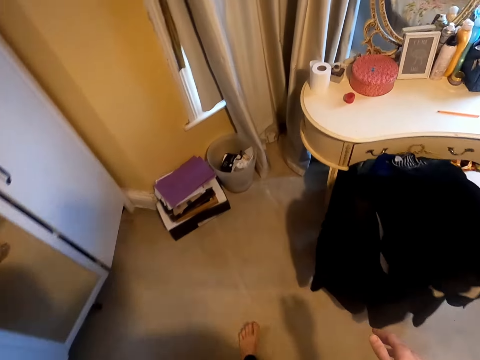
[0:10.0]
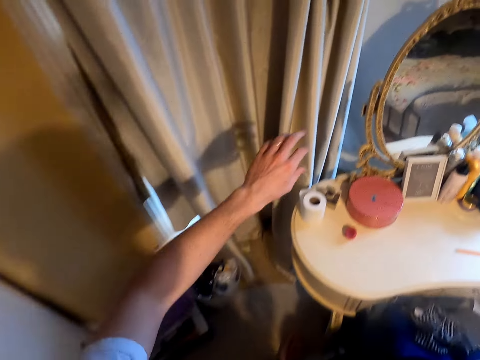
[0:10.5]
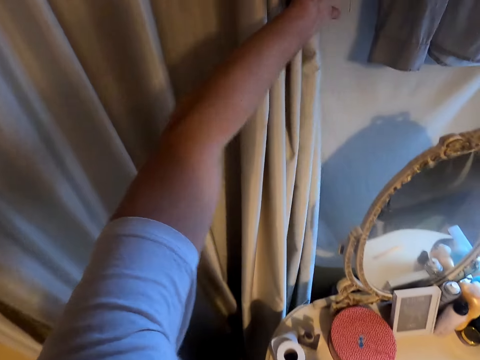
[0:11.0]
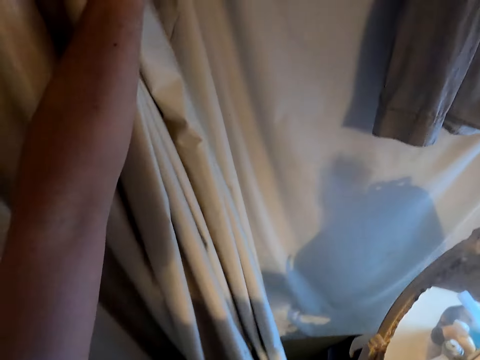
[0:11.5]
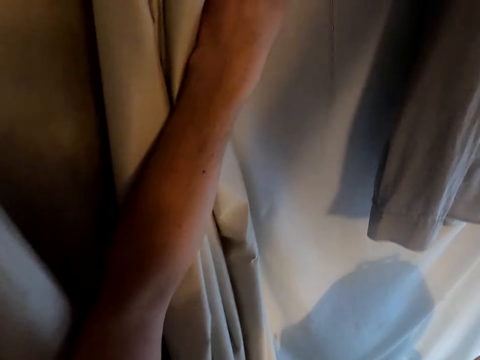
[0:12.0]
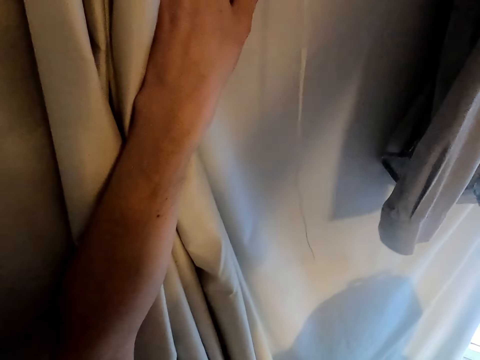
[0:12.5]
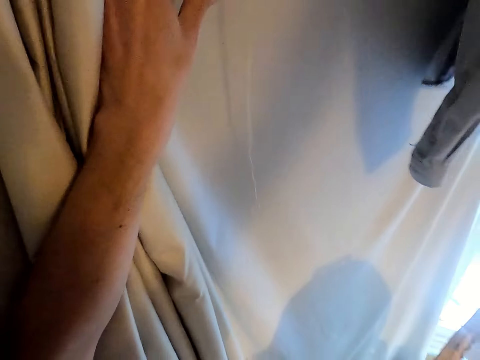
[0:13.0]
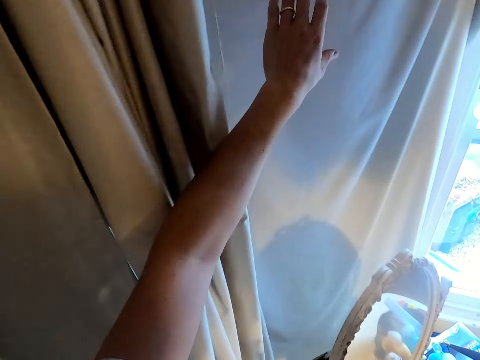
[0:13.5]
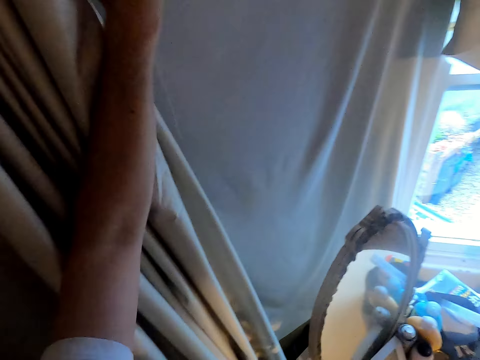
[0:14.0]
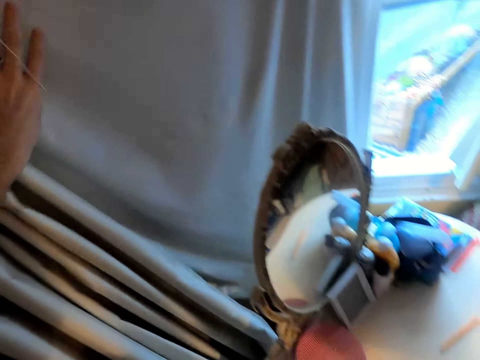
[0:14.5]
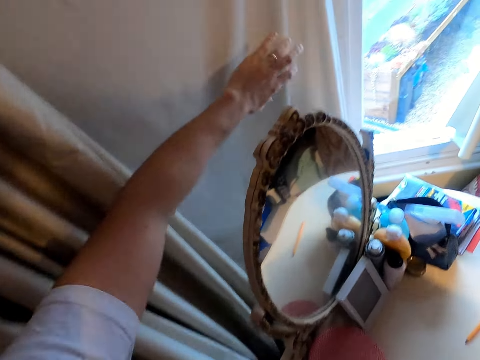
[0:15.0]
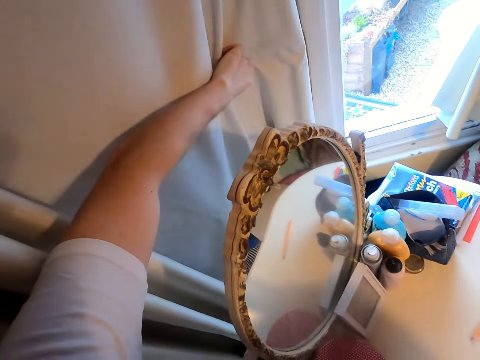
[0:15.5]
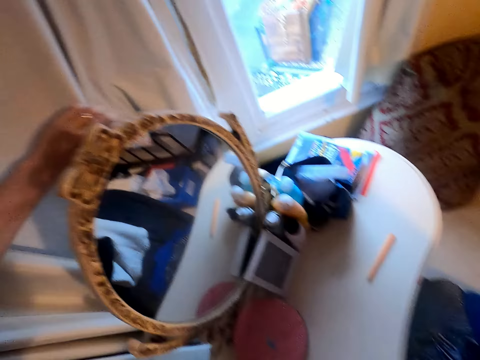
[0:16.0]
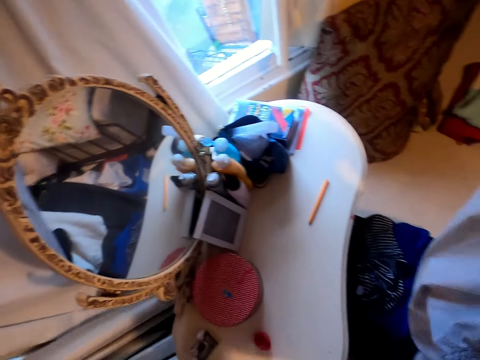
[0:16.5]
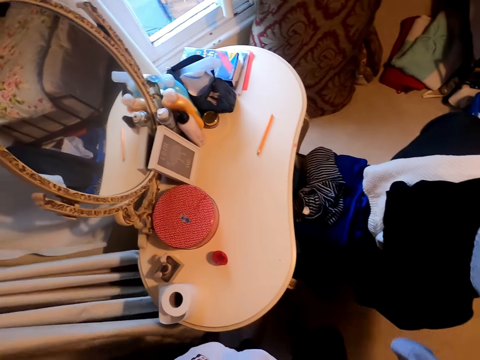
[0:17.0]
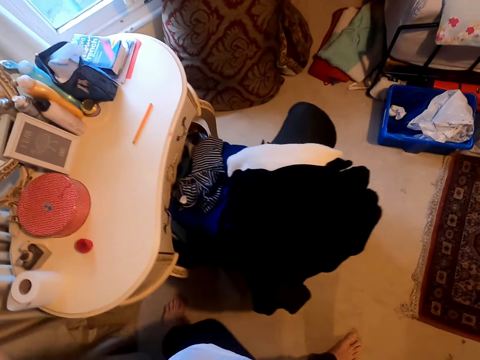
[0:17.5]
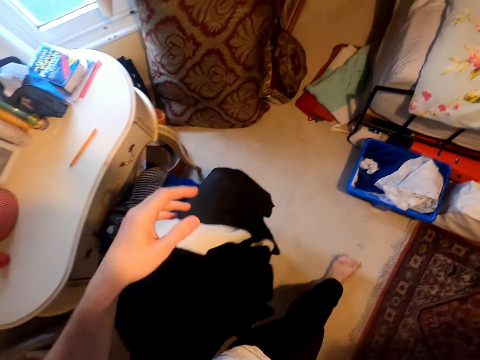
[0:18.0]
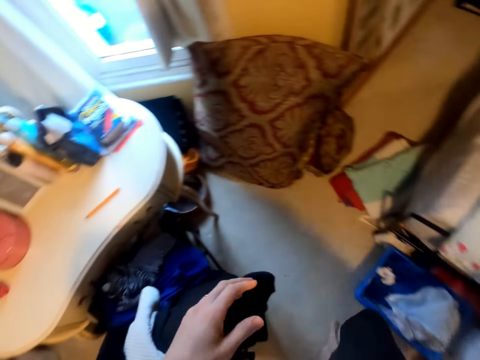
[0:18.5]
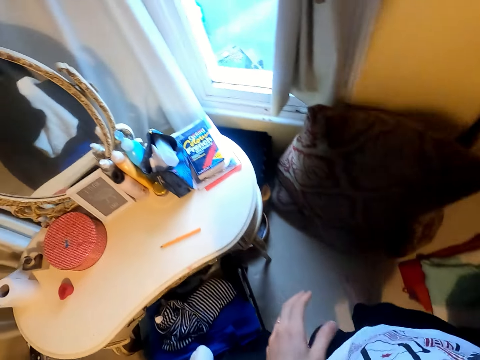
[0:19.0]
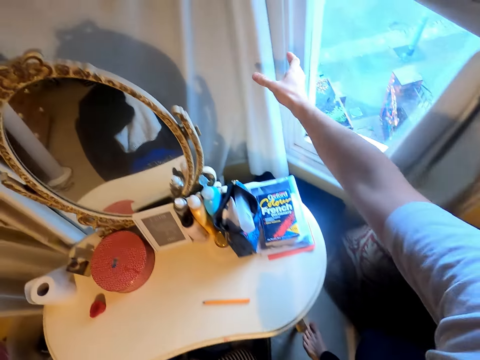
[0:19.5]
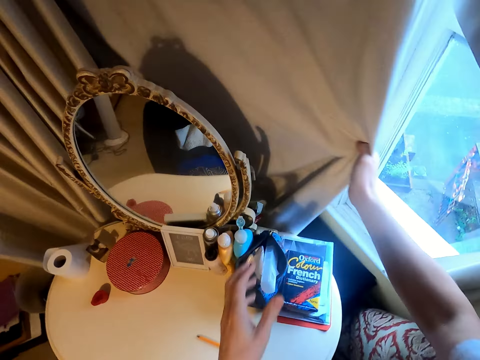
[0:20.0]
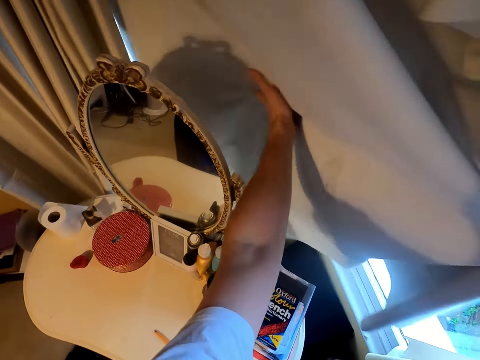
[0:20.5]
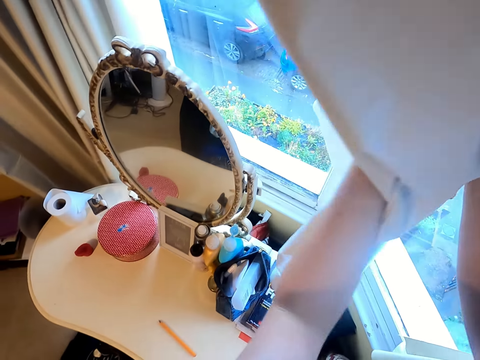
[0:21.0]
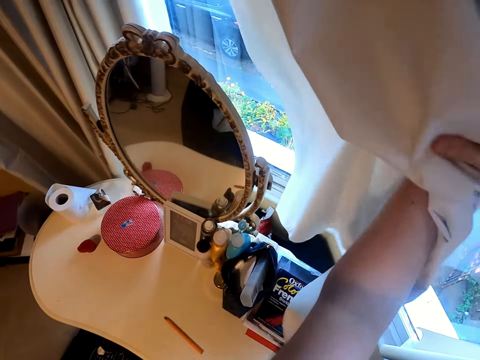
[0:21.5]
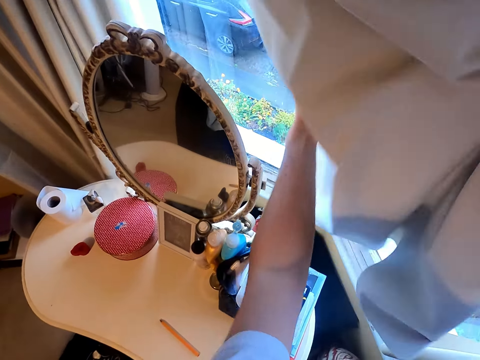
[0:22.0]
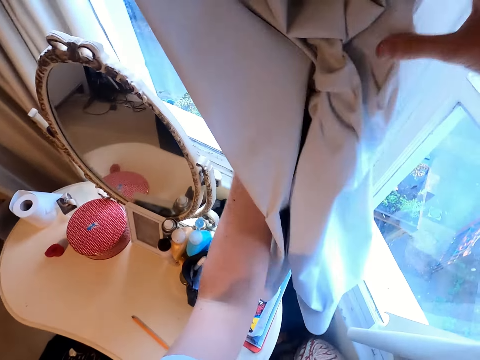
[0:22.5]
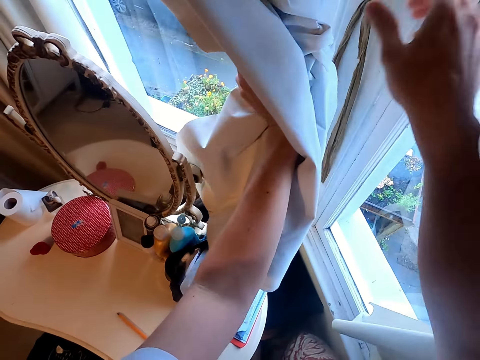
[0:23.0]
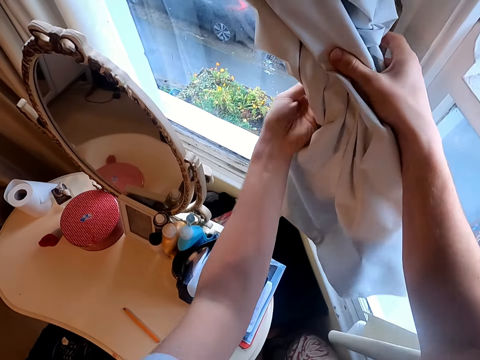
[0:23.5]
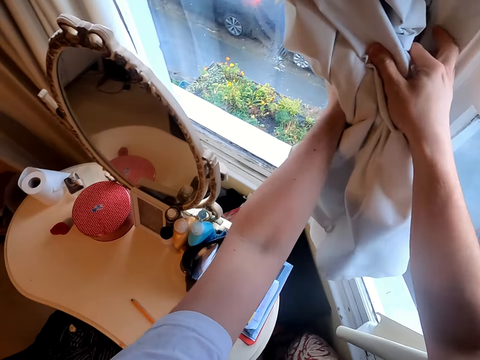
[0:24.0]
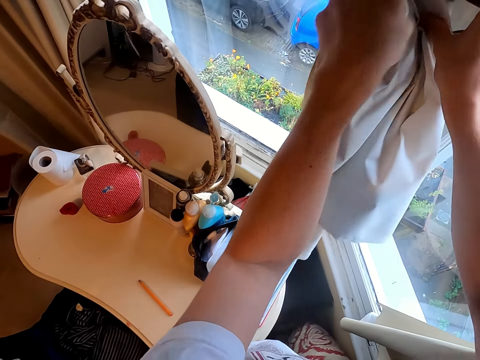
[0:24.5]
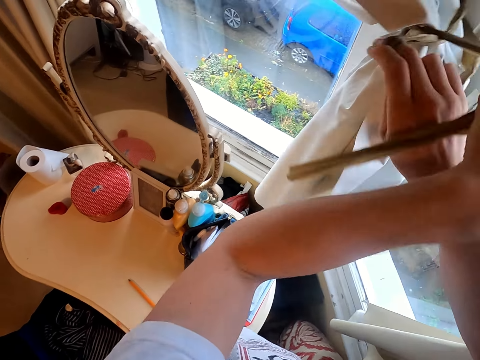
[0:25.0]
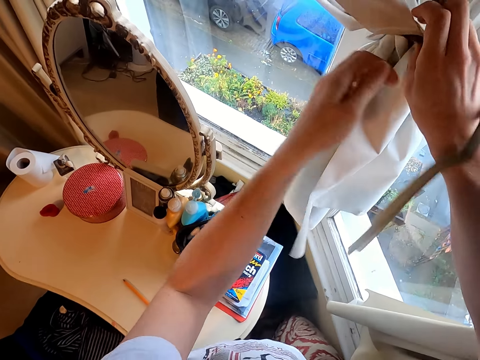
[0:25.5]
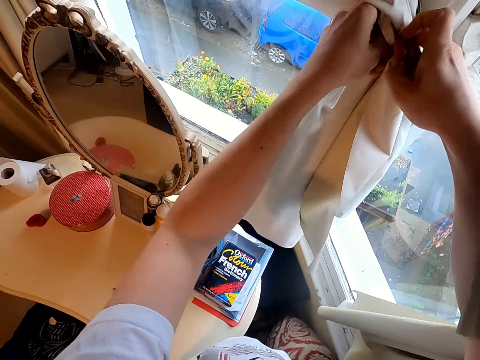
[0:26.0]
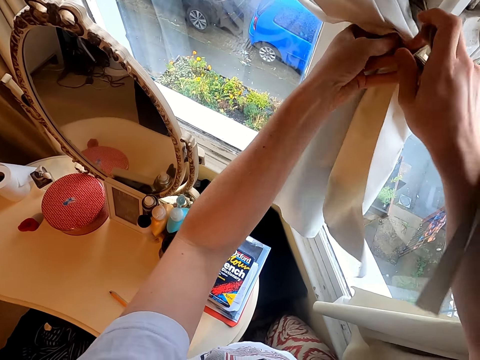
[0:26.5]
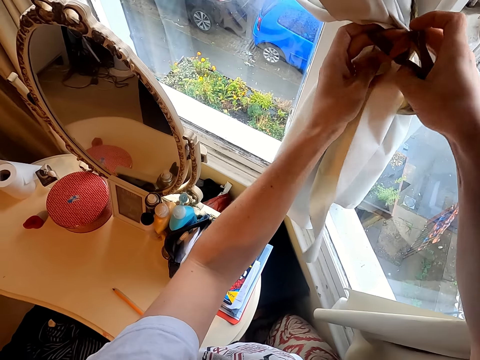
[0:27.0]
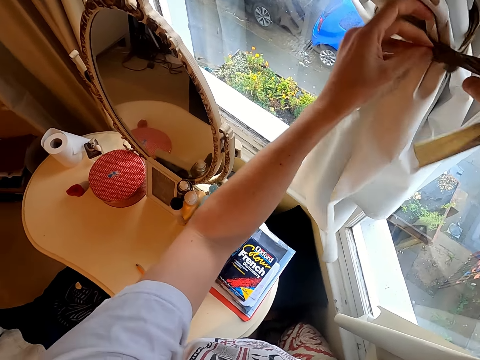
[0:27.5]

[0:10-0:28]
The camera wearer moves the curtain. They pick up a cloth from something. They move the curtain, walk around on the floor. They take the curtain. They fold the curtain. They tie the curtain.

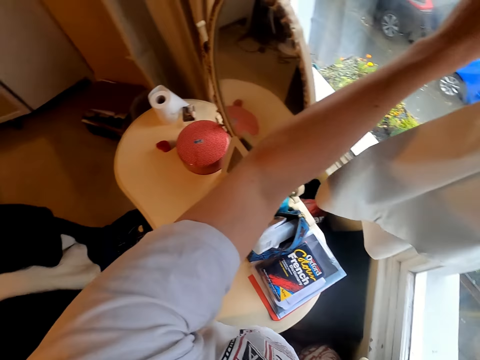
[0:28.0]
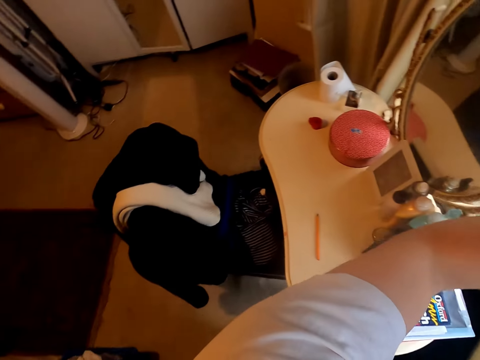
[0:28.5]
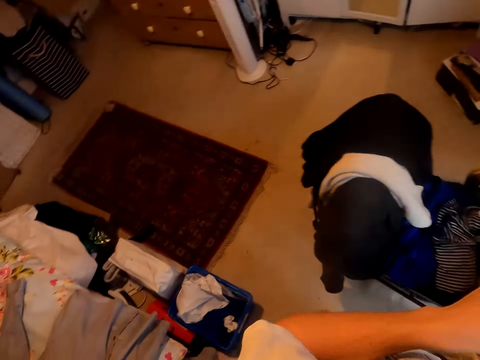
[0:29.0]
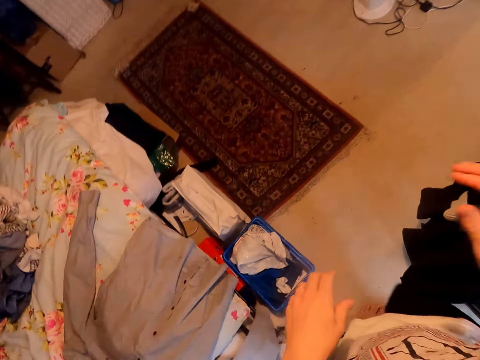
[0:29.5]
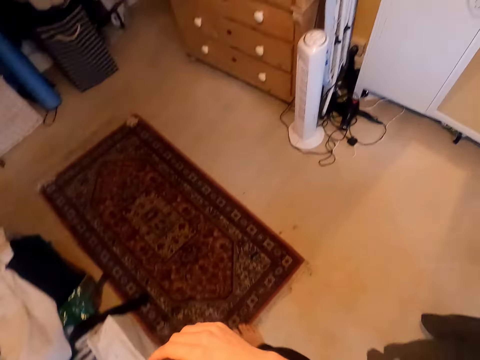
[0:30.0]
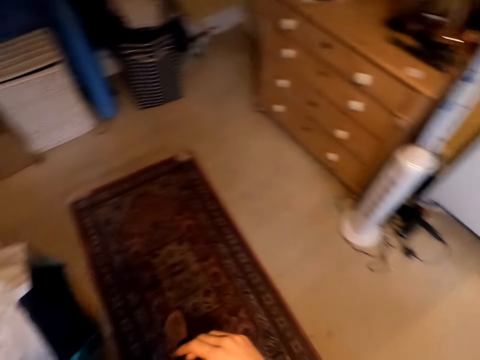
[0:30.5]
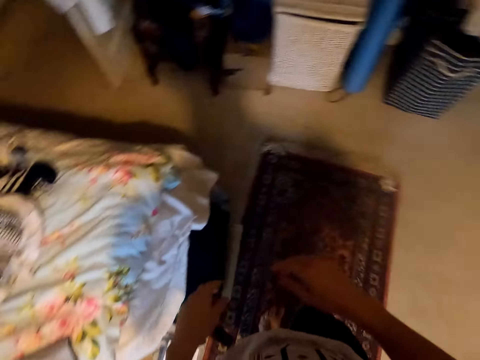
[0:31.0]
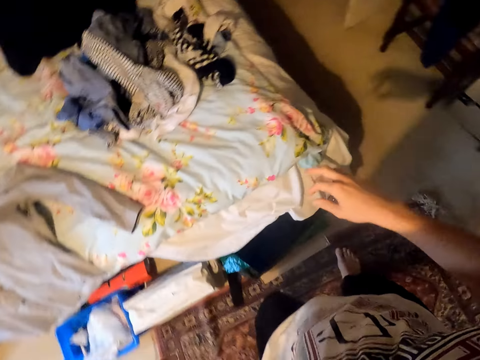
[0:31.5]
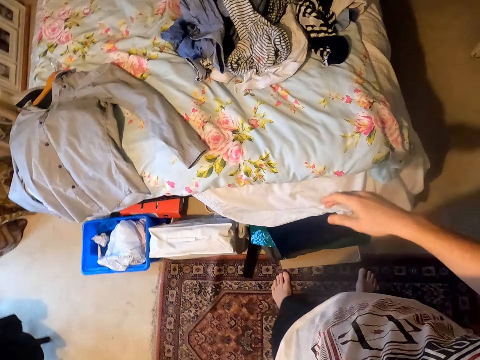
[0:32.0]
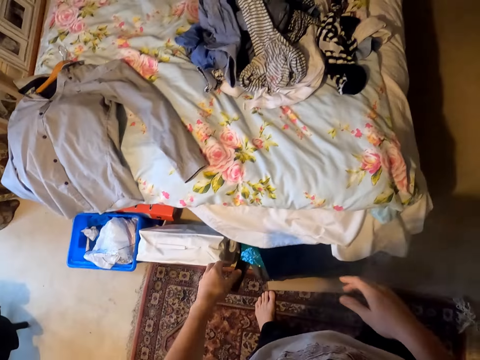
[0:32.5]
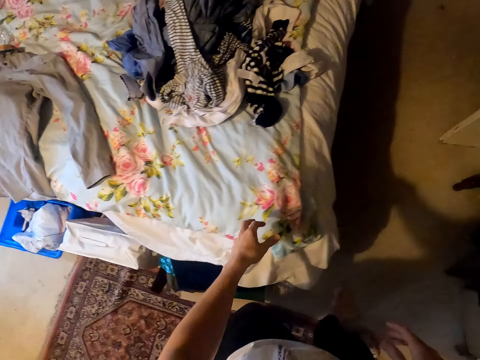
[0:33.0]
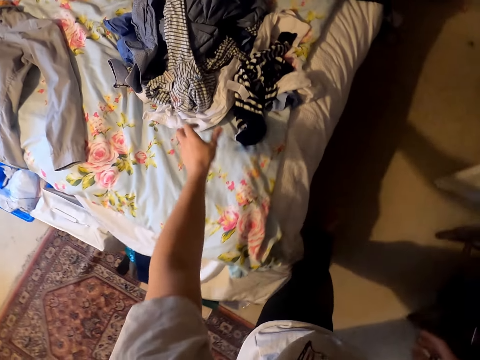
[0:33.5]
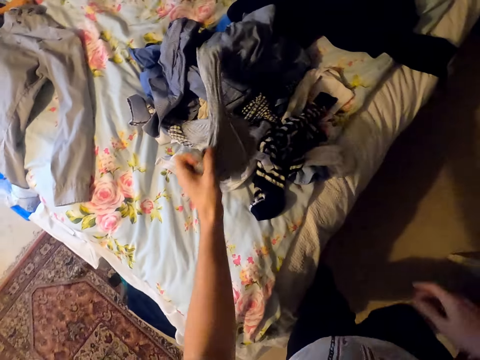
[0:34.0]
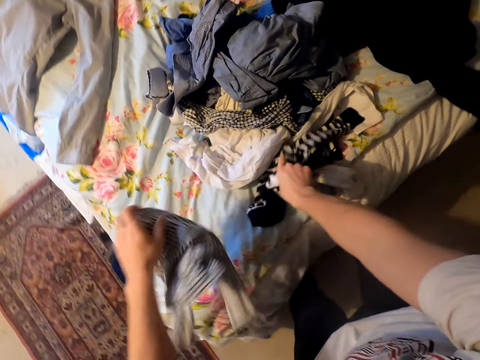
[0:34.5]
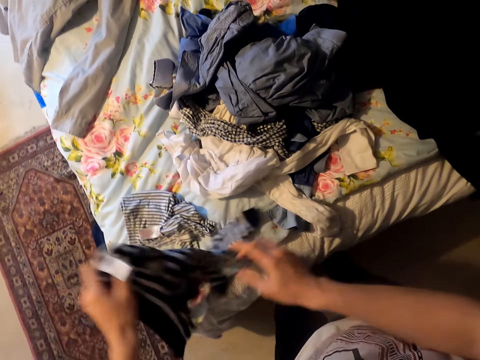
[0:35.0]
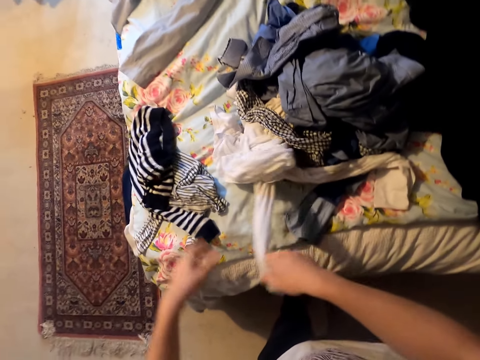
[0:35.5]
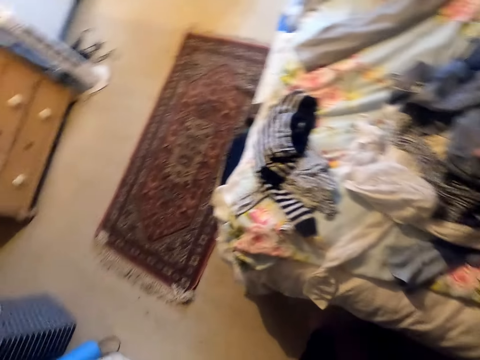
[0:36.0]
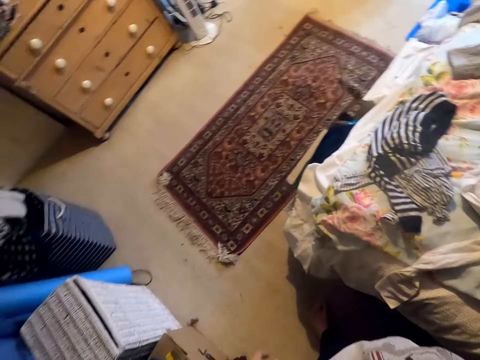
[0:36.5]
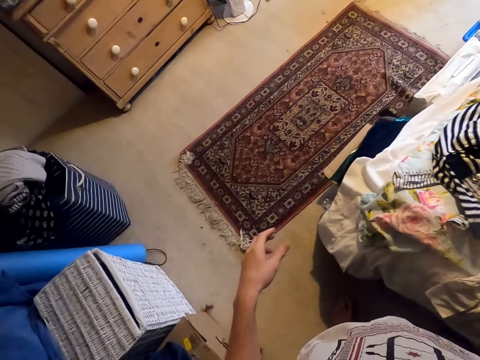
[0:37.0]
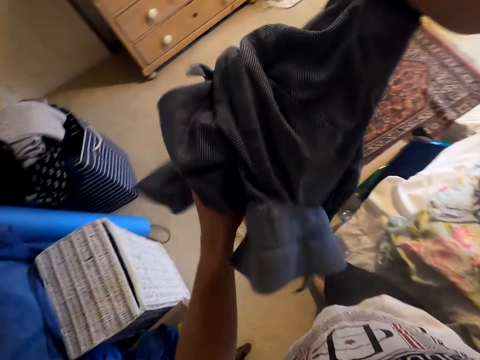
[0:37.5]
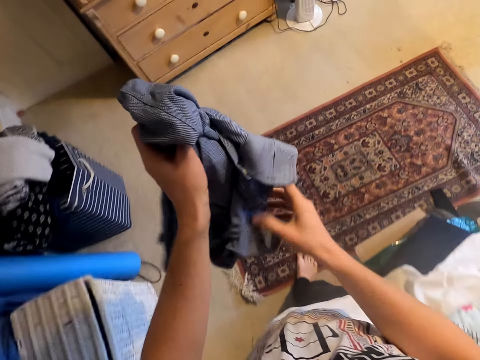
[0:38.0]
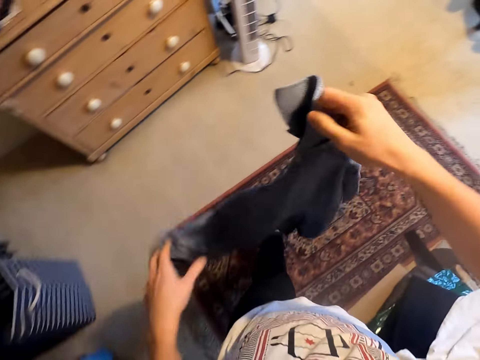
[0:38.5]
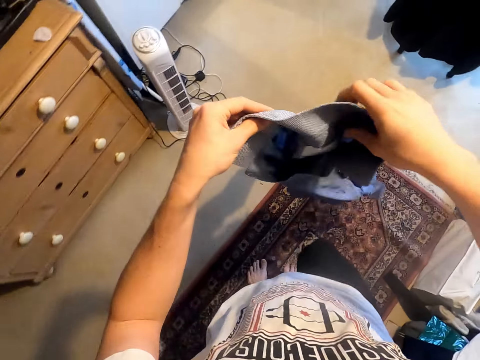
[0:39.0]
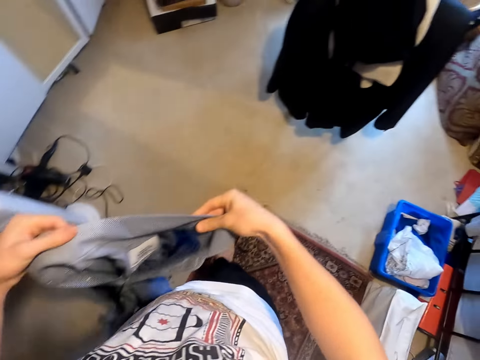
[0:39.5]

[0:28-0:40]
The camera wearer walks on the floor. They pick up a cloth from the bed, throw the cloth on the bed. They pick up the cloth from the bed, hold the clothes with the other hand. They put the cloth on the bed. They touch the clothes. They pick up a shirt. They move around. They hold the shirt with the other hand. They walk on the floor. They hold the shirt. They hold the shirt again.
